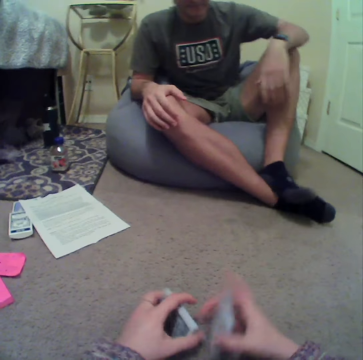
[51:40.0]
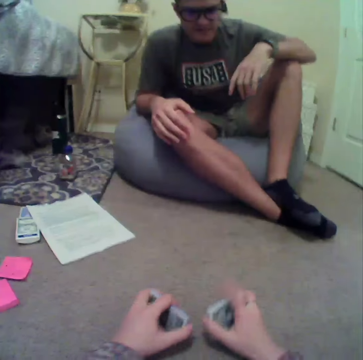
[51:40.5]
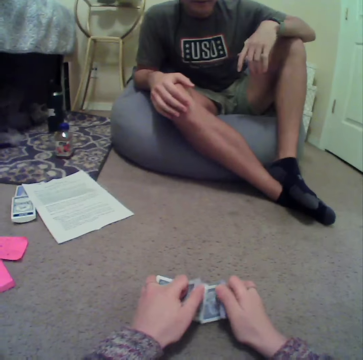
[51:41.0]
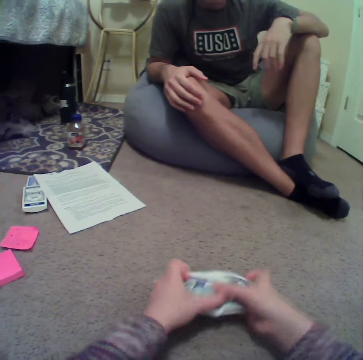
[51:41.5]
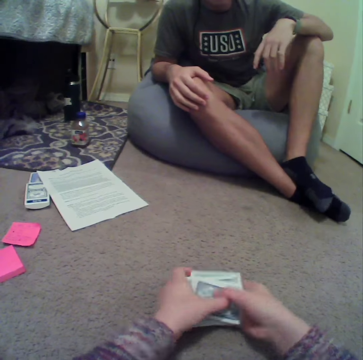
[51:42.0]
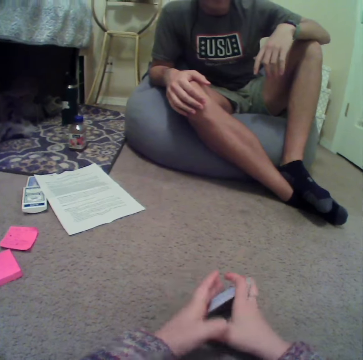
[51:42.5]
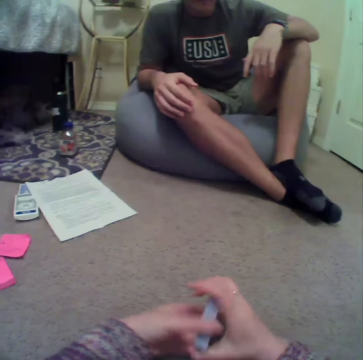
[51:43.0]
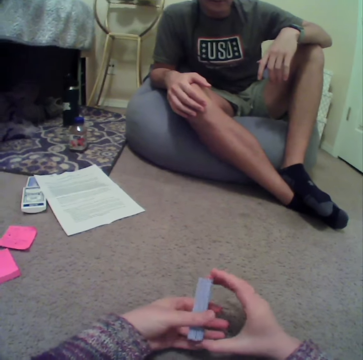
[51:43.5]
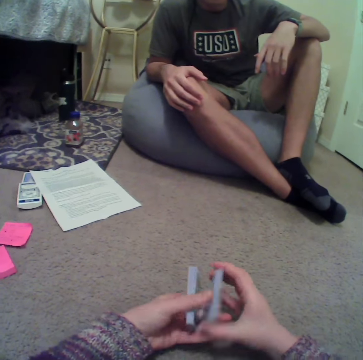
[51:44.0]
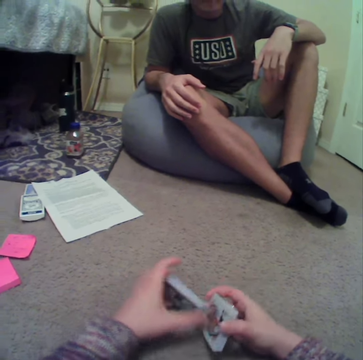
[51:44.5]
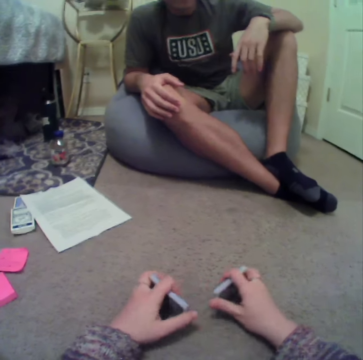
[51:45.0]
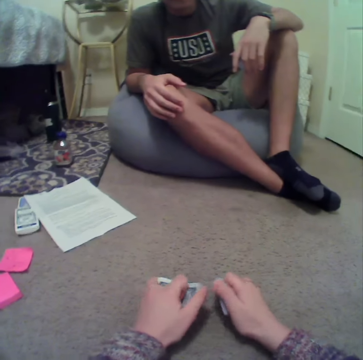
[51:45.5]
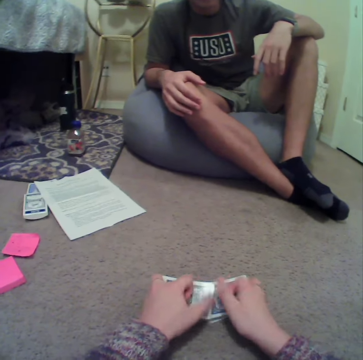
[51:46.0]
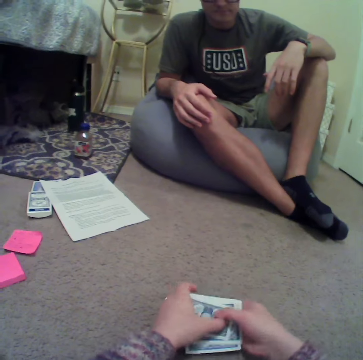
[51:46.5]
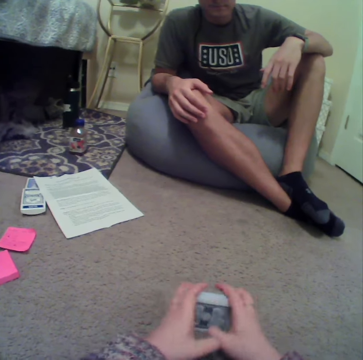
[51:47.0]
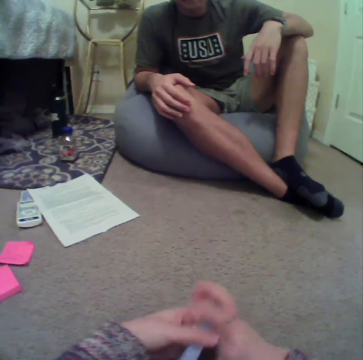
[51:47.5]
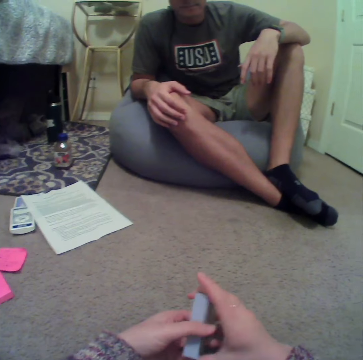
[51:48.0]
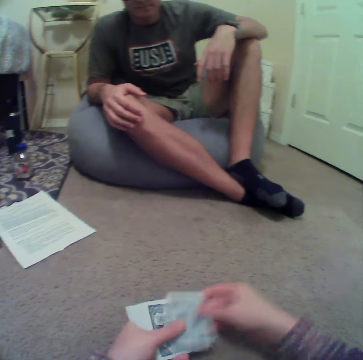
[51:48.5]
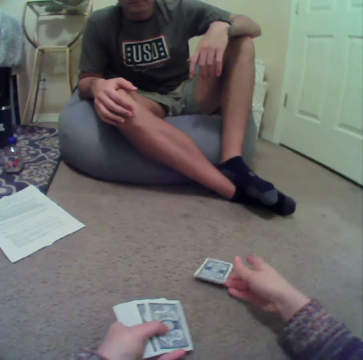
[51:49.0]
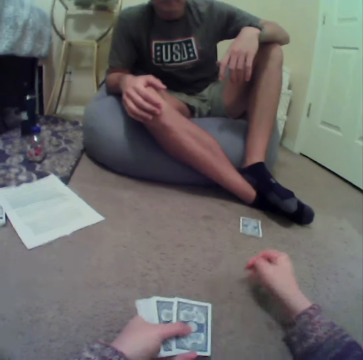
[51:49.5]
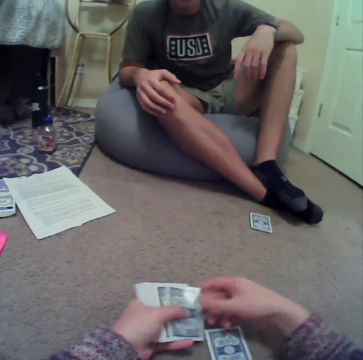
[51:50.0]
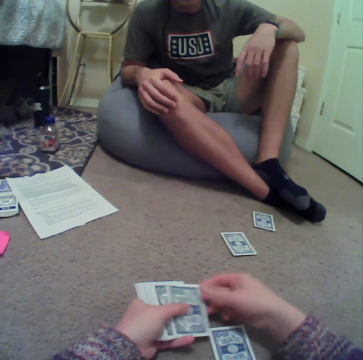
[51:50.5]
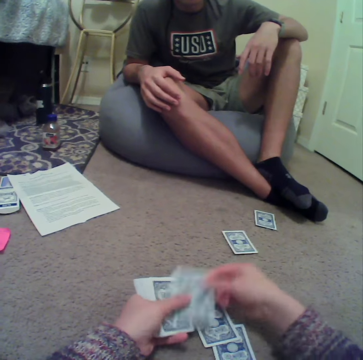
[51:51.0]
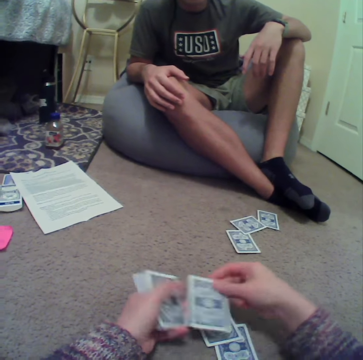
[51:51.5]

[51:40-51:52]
A person stares in the room. The camera wearer shuffles rummy game cards. They deal cards on the floor. They play the rummy card game in the room.

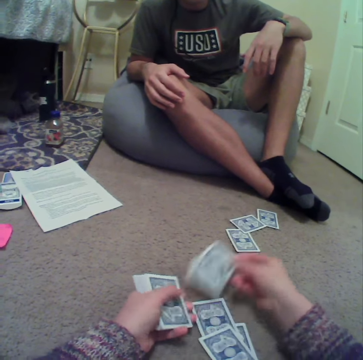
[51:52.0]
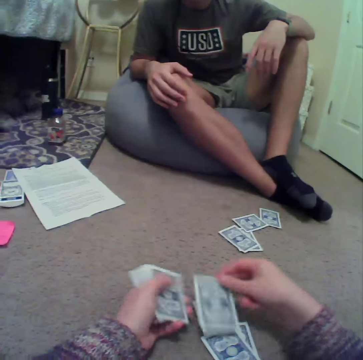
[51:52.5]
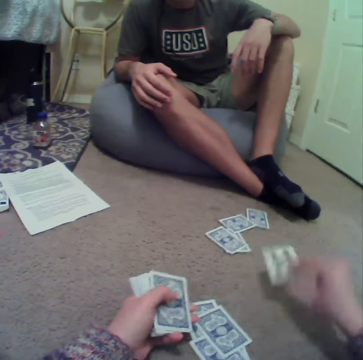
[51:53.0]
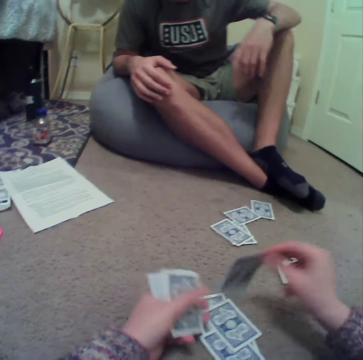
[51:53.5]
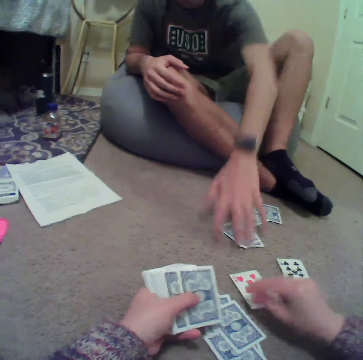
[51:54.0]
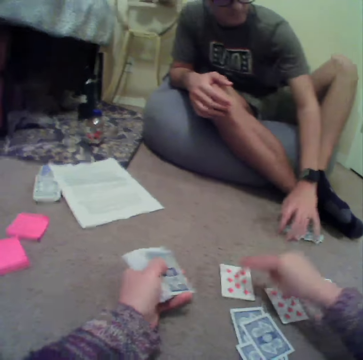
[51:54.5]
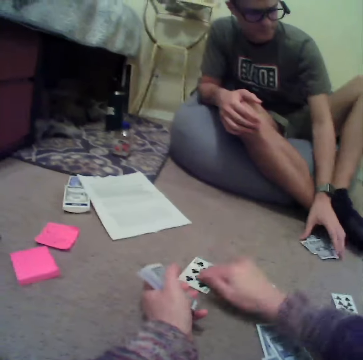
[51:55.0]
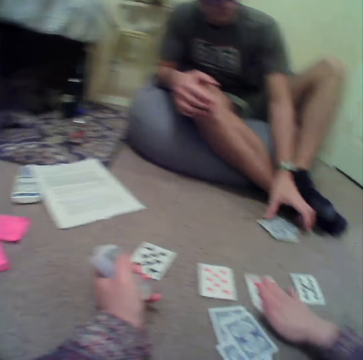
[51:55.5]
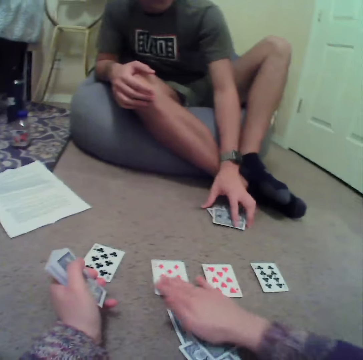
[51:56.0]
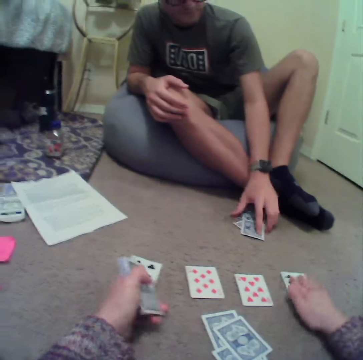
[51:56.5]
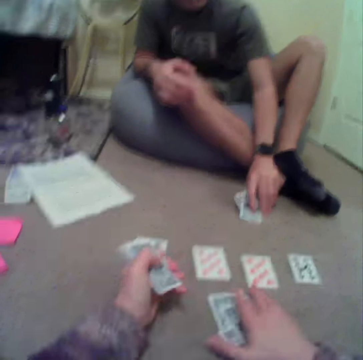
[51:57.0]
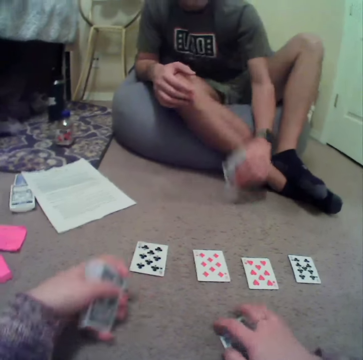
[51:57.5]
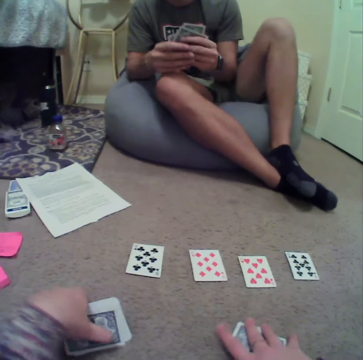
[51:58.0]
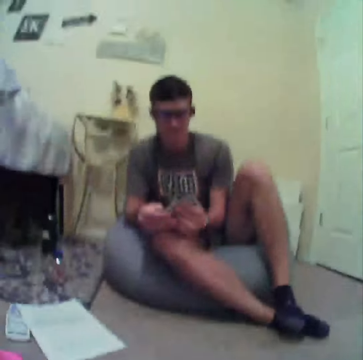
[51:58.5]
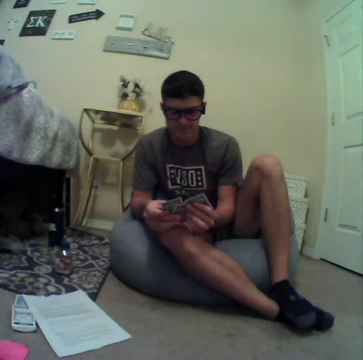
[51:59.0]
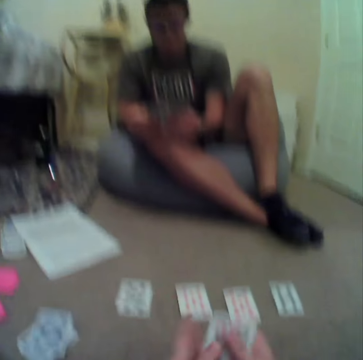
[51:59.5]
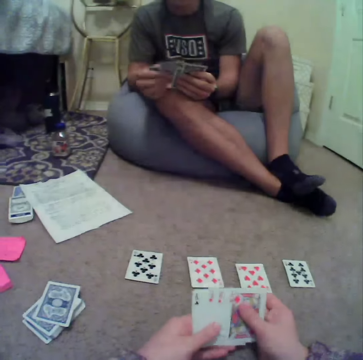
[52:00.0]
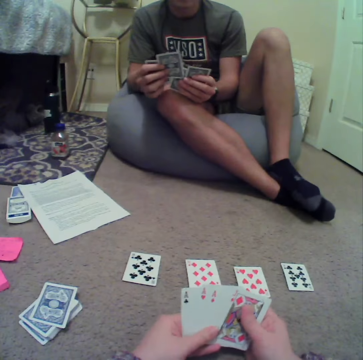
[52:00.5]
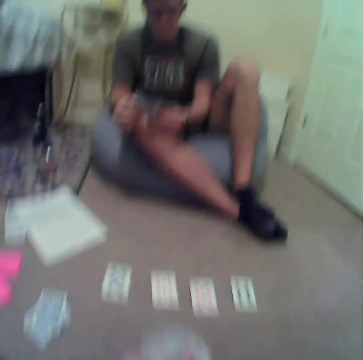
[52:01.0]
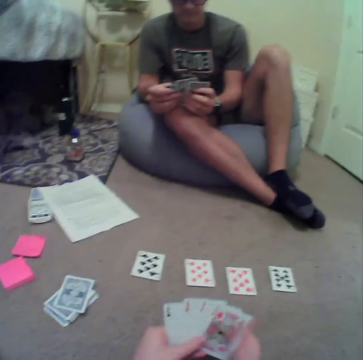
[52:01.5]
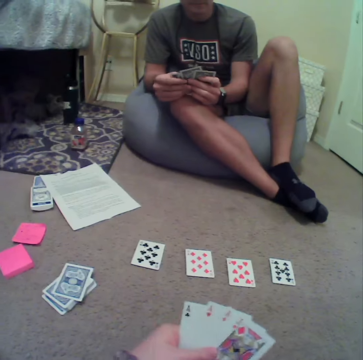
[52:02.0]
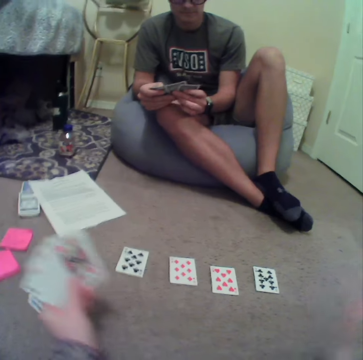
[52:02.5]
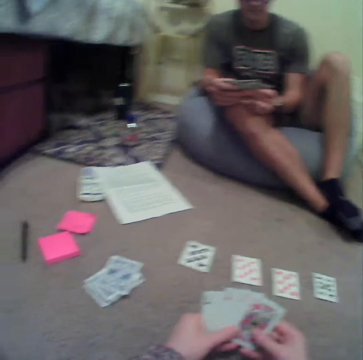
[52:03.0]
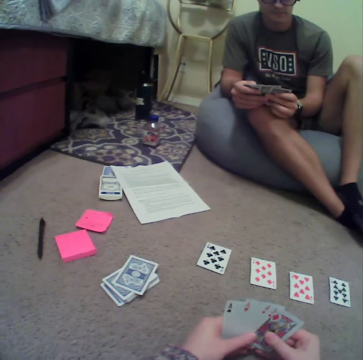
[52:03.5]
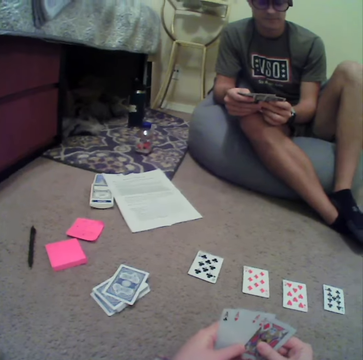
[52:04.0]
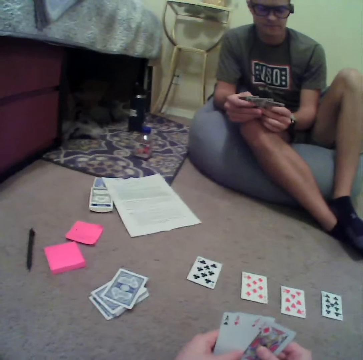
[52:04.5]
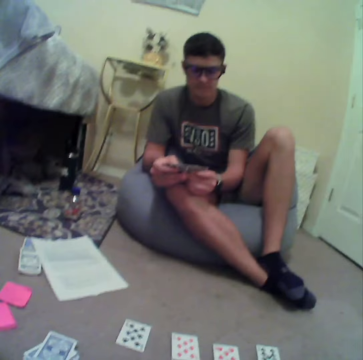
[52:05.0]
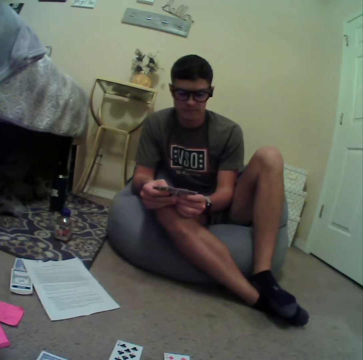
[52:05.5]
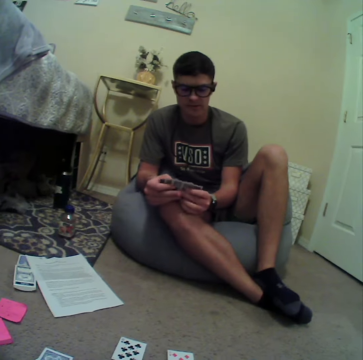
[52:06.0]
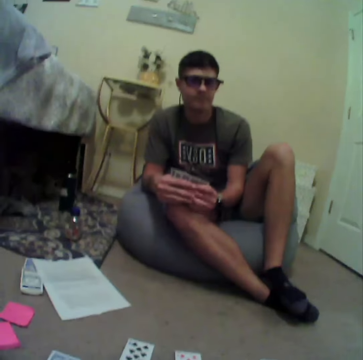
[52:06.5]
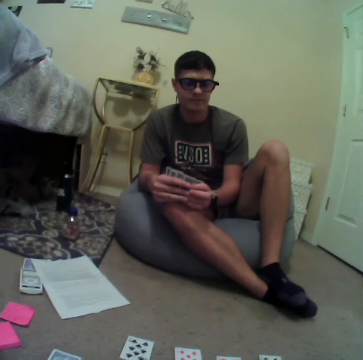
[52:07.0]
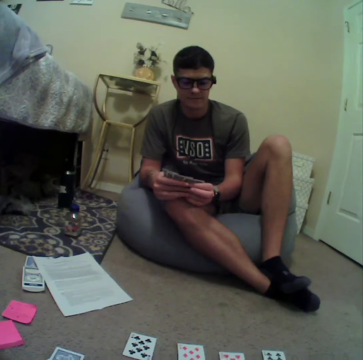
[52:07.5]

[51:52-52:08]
The camera wearer turns cards on the floor. A person moves rummy cards from the floor and picks up cards from the floor. The camera wearer puts the cards on the floor and picks up the cards from the floor. The person looks at the cards and shuffles the rummy game cards. The camera wearer looks at the cards. They look around the room.

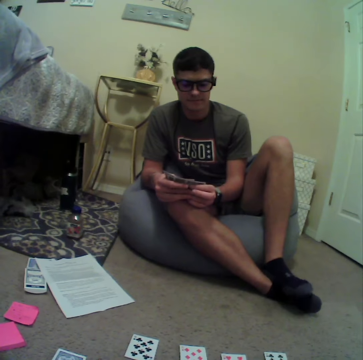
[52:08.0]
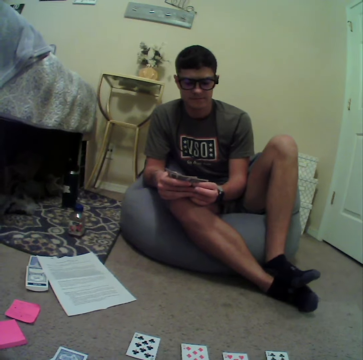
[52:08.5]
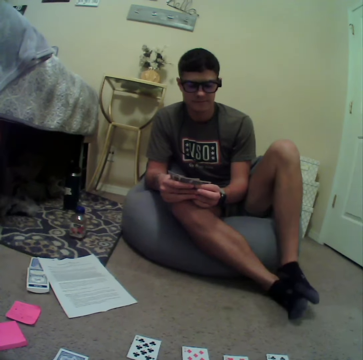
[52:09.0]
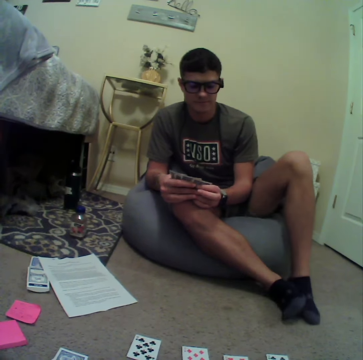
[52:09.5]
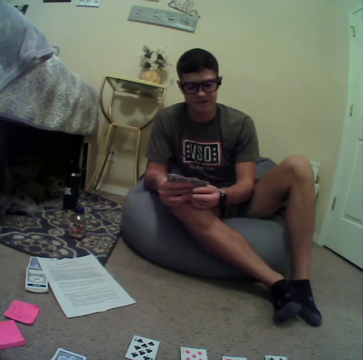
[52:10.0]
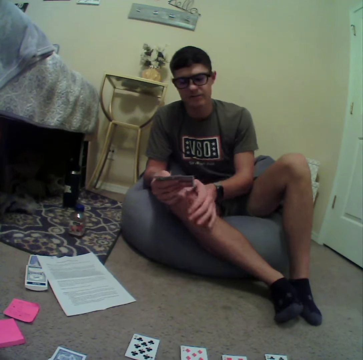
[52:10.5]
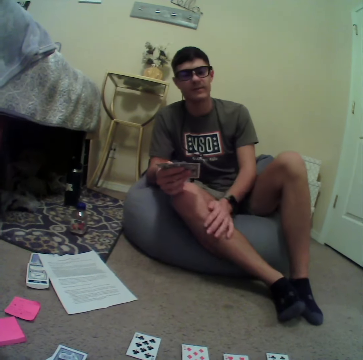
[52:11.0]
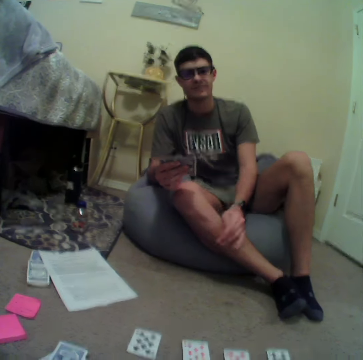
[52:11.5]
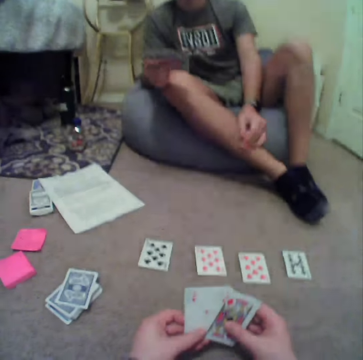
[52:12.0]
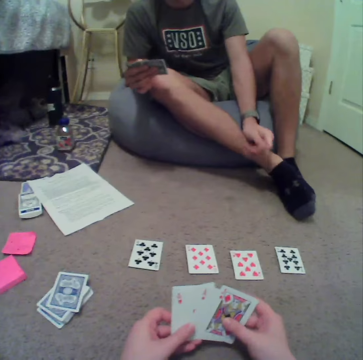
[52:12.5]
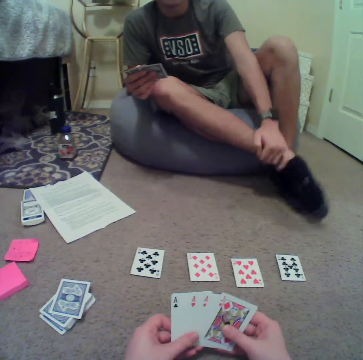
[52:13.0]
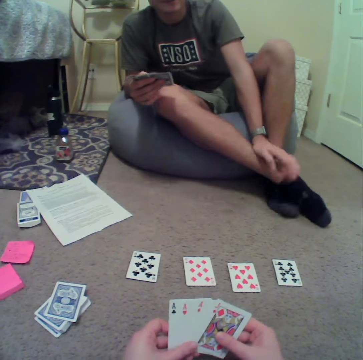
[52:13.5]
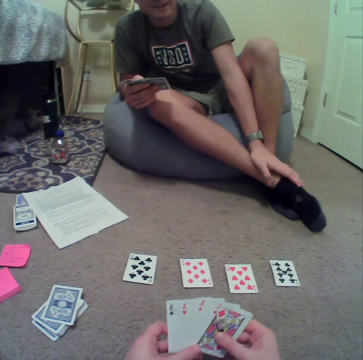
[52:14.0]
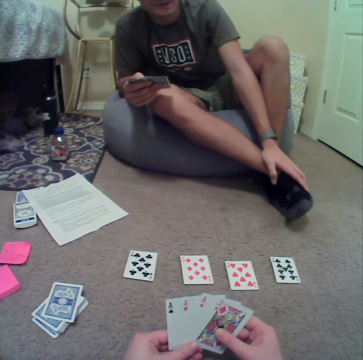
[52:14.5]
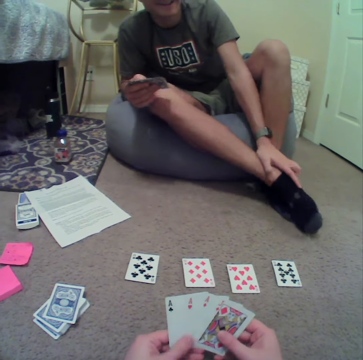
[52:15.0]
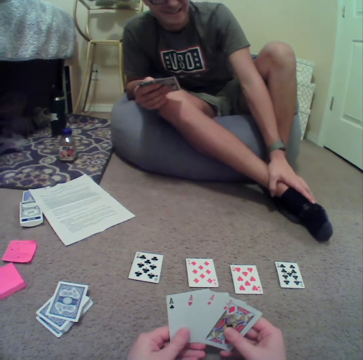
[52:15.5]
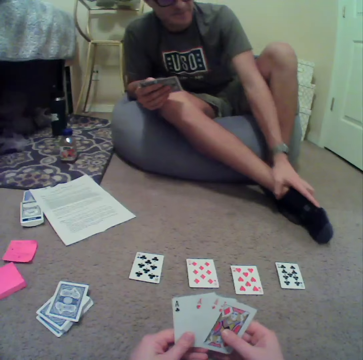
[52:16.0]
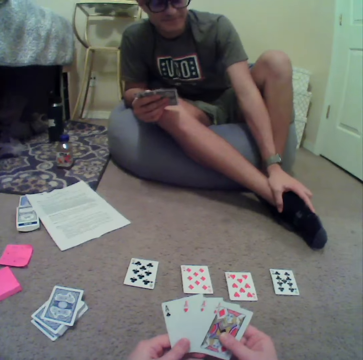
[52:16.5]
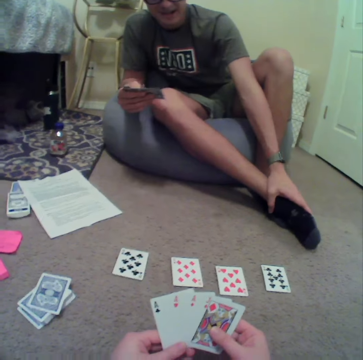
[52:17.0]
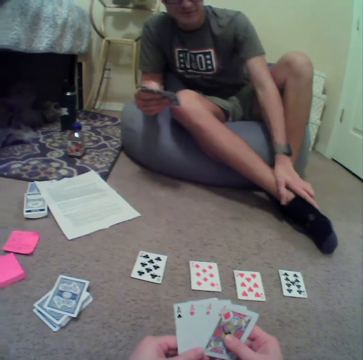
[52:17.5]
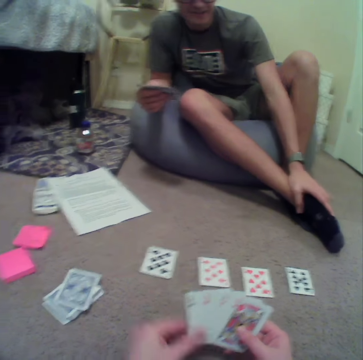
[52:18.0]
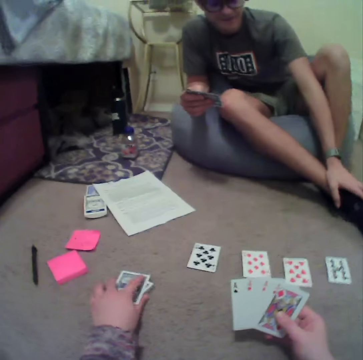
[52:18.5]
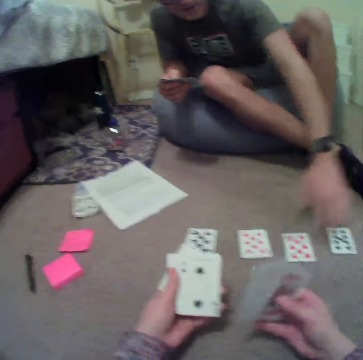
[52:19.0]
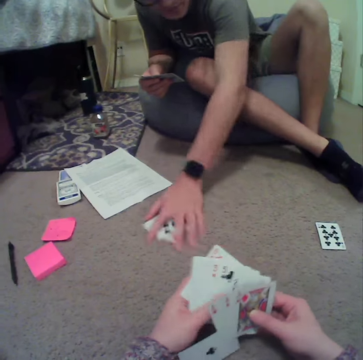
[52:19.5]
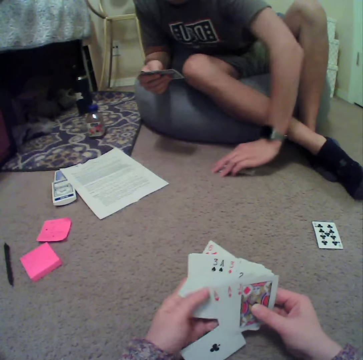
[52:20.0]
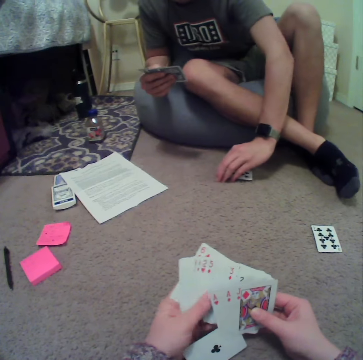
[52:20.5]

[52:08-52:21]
The camera wearer shuffles rummy game cards. They pick cards from the floor. A person picks cards from the floor.
